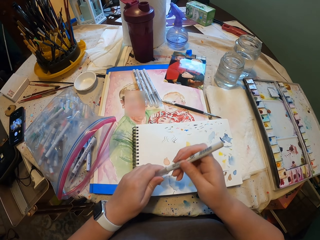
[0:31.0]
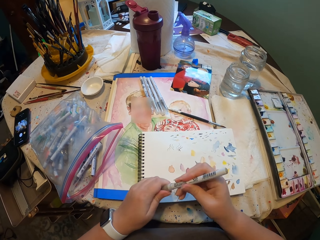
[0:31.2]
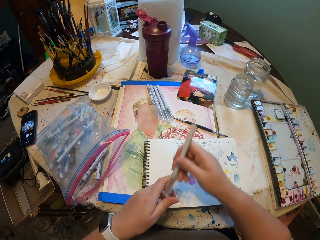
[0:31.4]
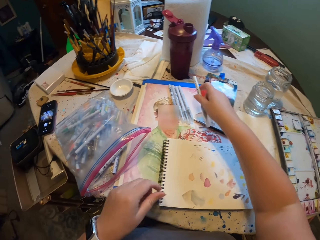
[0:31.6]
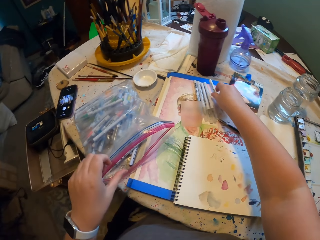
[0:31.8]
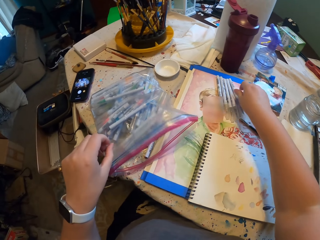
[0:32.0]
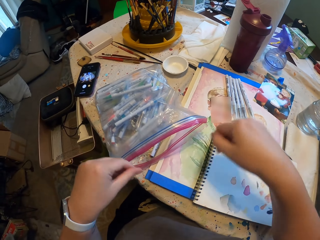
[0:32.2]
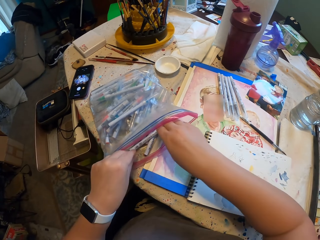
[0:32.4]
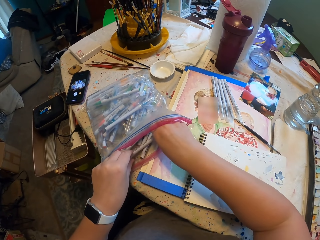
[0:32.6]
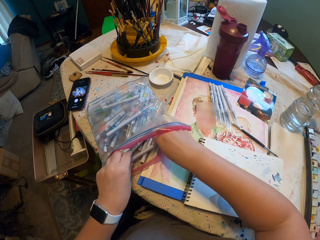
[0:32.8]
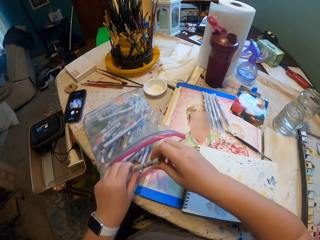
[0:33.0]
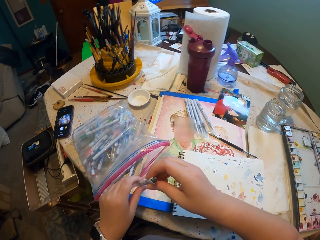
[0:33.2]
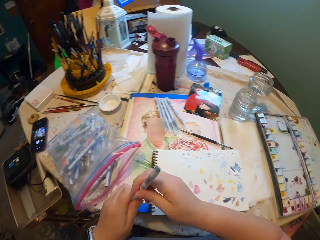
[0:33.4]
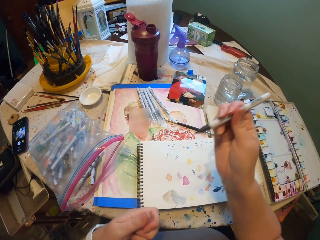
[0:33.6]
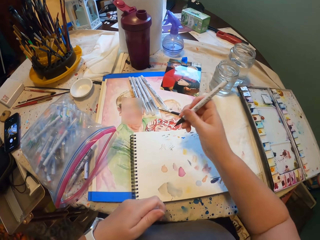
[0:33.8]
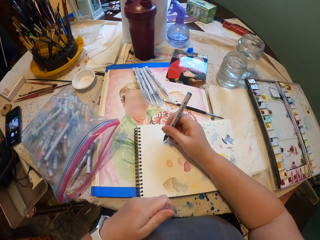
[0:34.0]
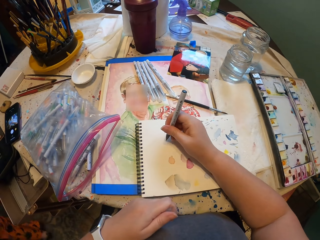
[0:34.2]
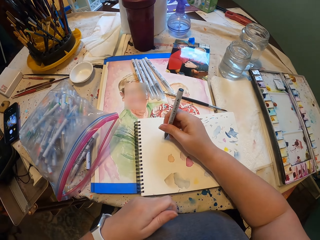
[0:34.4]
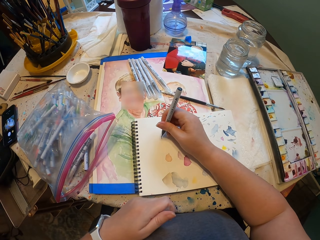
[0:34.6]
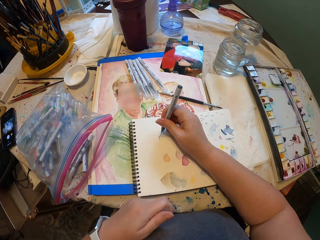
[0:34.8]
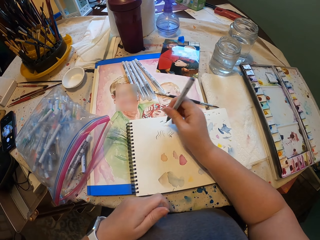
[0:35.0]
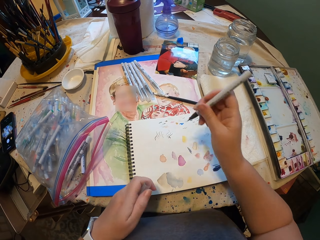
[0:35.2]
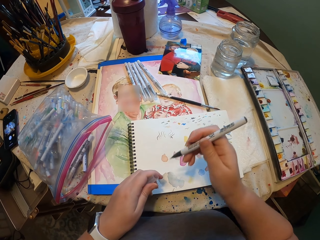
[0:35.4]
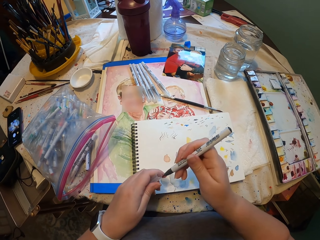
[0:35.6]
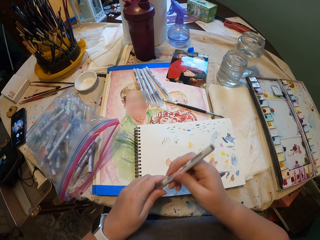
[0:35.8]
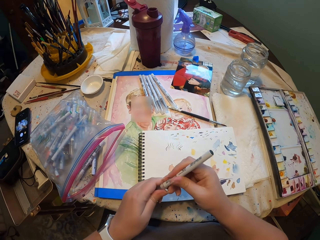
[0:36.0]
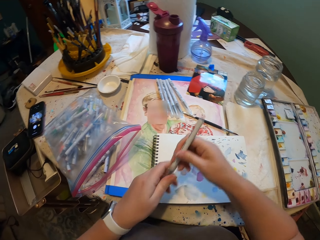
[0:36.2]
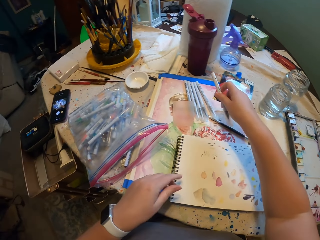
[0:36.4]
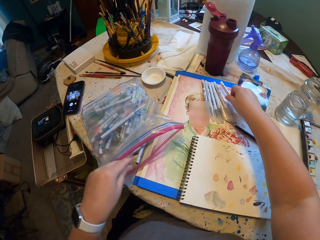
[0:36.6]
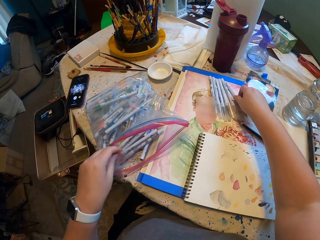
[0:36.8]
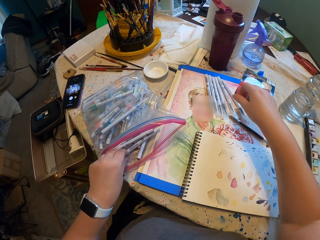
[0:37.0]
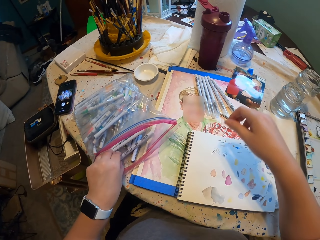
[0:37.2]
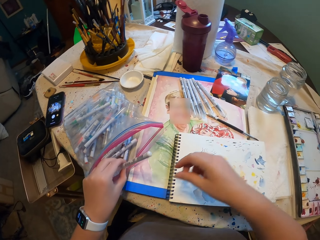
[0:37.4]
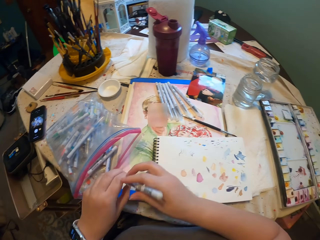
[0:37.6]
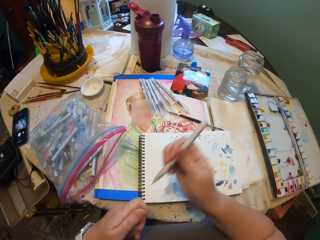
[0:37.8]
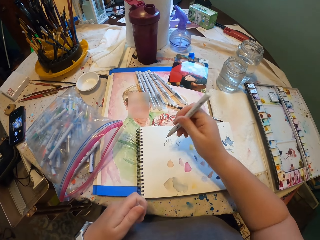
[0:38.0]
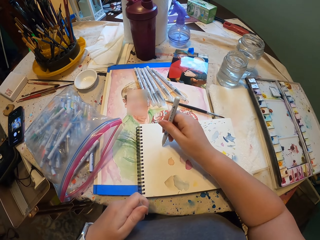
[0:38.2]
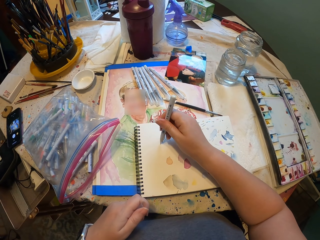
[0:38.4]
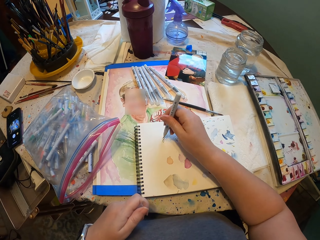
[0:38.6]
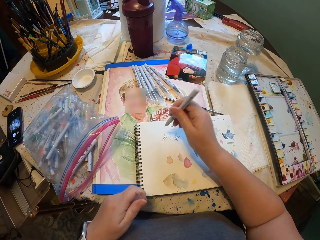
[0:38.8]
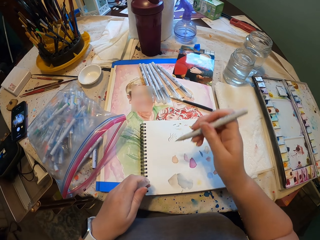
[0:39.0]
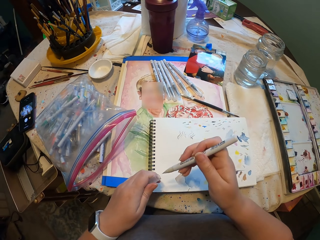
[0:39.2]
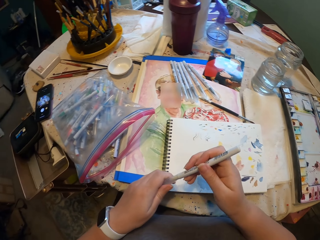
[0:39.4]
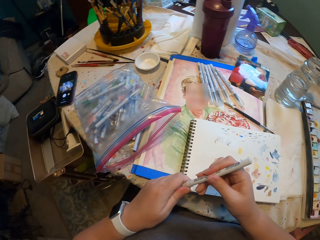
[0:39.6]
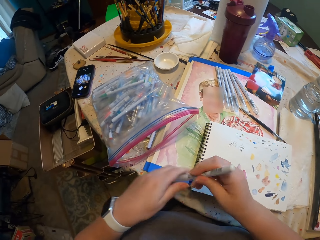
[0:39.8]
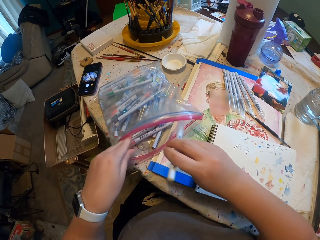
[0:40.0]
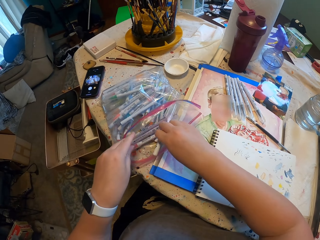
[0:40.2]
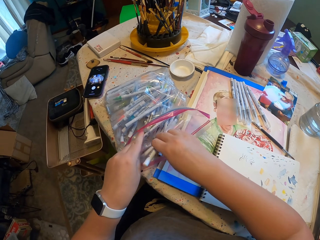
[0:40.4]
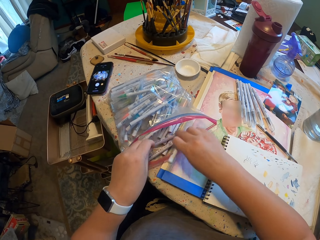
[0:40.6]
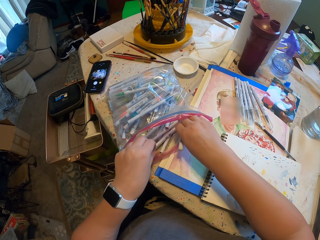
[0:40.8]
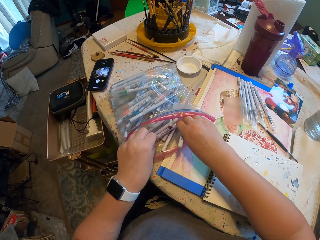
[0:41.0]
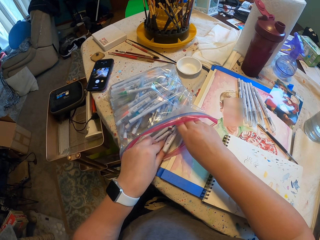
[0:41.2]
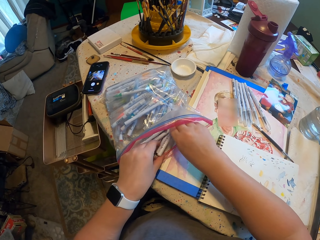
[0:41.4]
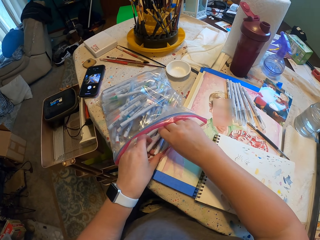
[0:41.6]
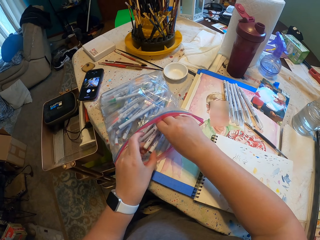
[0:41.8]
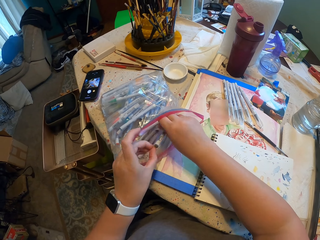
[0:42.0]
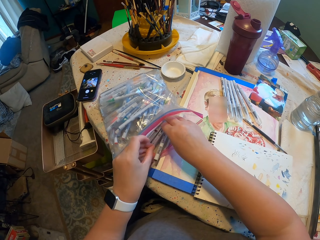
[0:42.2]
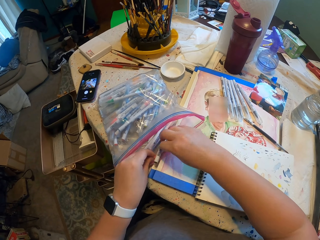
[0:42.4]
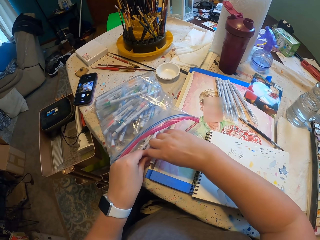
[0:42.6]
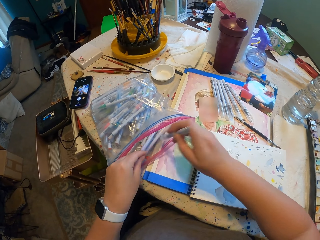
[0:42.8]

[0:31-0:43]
The camera wearer closes the lid of the paint marker. They put the paint marker on the table. They pick up the paint marker. They open the lid of the paint marker. They draw on the paint book. They close the lid of the paint marker. They put the paint marker on the table. They pick up the paint marker. They open the lid of the paint marker. They draw on the paint book. They close the lid of the paint marker. They pick up the paint marker.

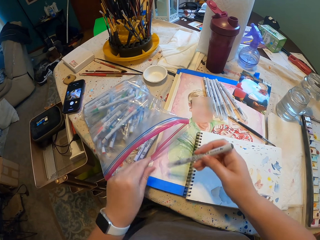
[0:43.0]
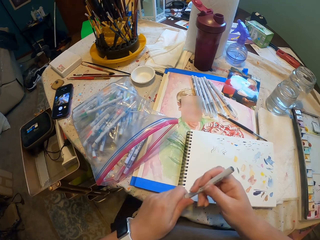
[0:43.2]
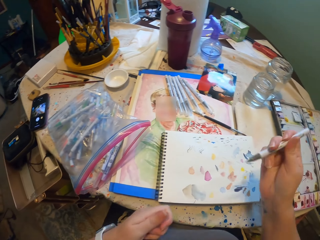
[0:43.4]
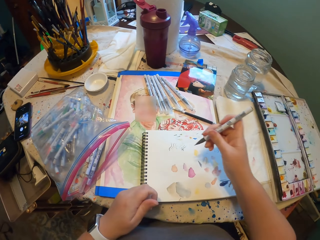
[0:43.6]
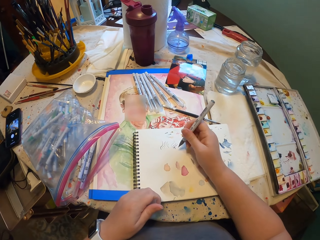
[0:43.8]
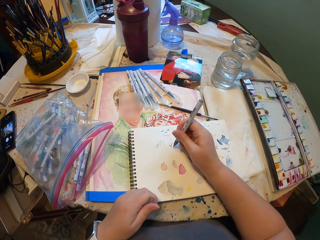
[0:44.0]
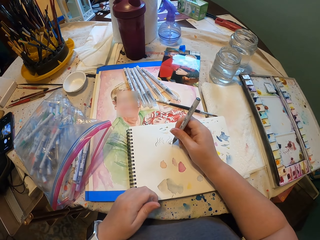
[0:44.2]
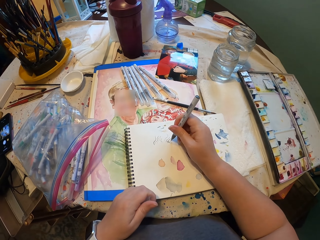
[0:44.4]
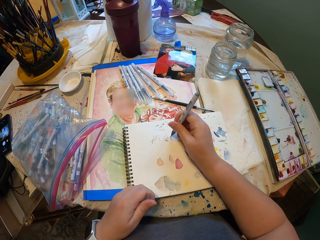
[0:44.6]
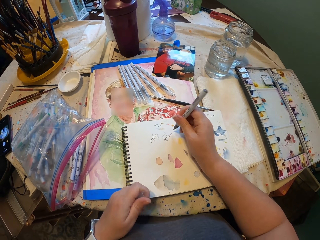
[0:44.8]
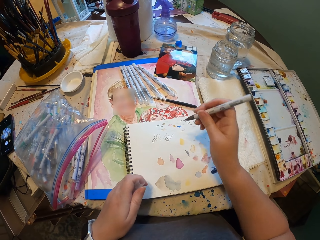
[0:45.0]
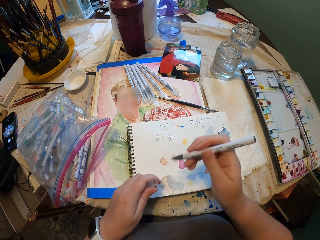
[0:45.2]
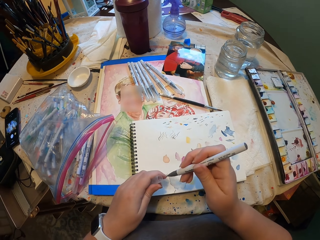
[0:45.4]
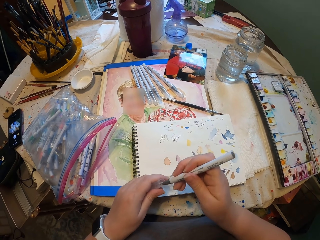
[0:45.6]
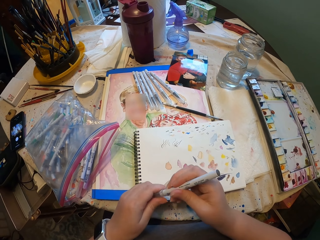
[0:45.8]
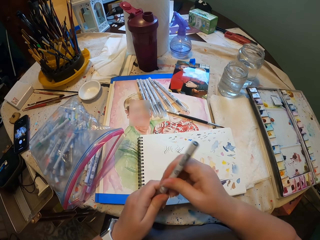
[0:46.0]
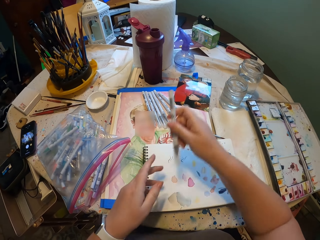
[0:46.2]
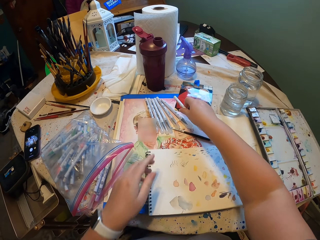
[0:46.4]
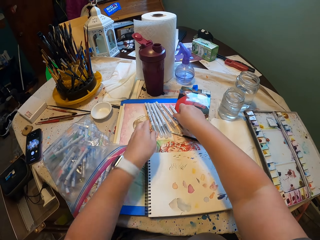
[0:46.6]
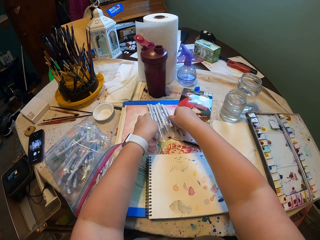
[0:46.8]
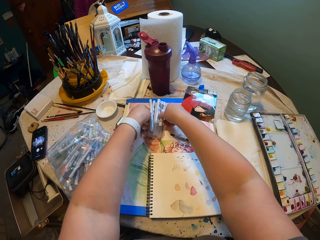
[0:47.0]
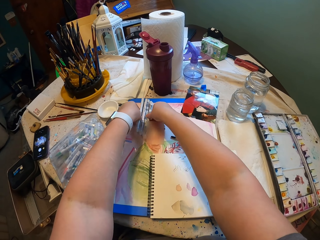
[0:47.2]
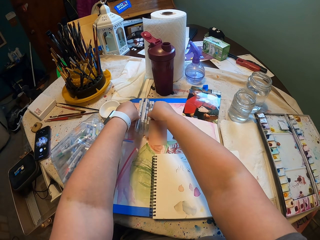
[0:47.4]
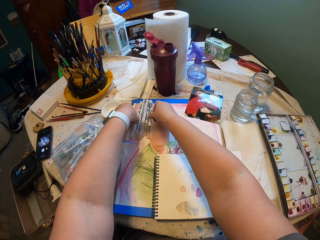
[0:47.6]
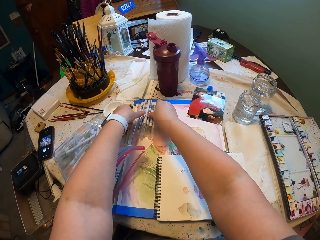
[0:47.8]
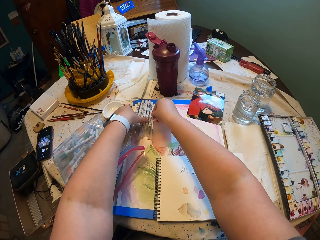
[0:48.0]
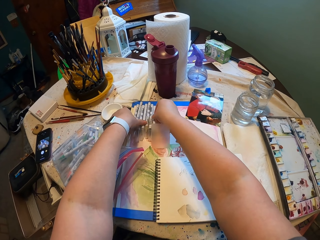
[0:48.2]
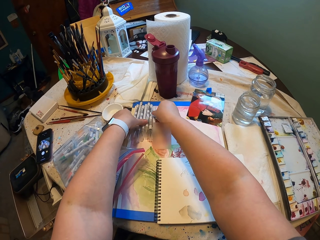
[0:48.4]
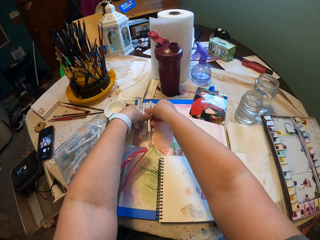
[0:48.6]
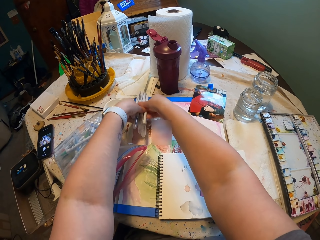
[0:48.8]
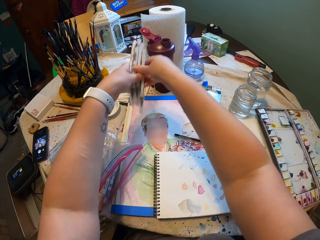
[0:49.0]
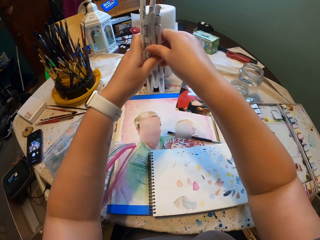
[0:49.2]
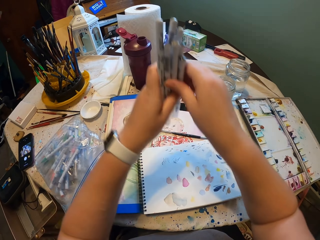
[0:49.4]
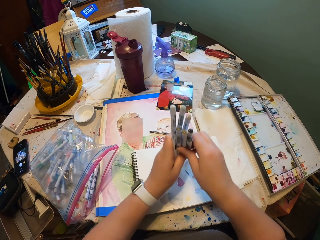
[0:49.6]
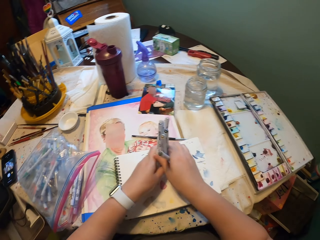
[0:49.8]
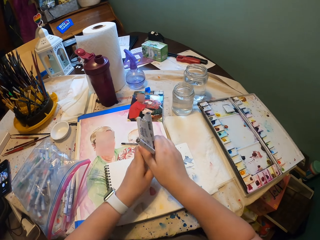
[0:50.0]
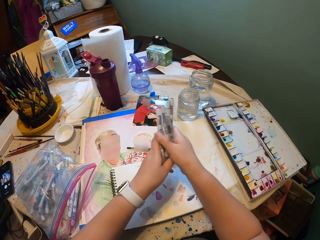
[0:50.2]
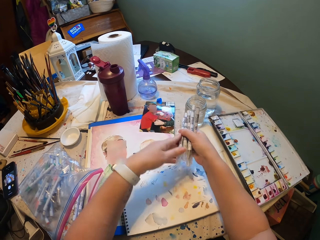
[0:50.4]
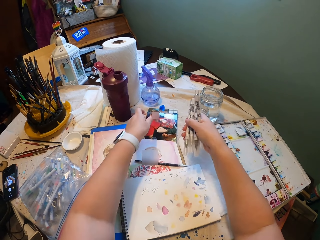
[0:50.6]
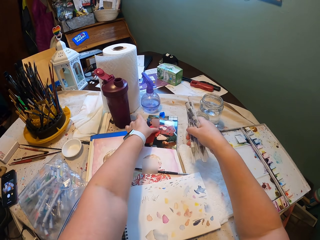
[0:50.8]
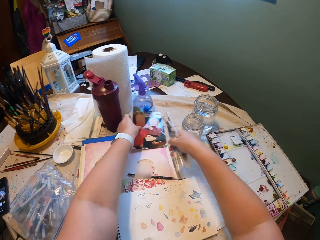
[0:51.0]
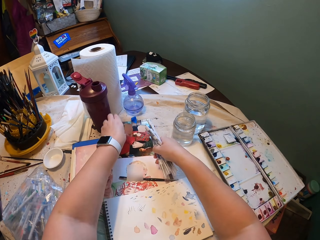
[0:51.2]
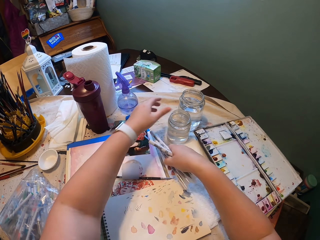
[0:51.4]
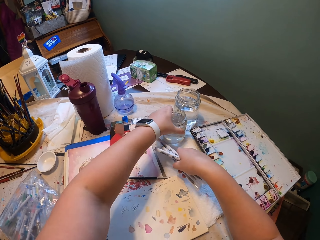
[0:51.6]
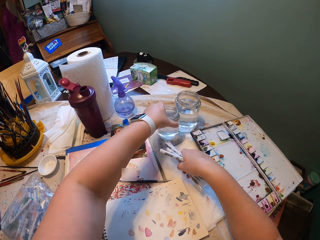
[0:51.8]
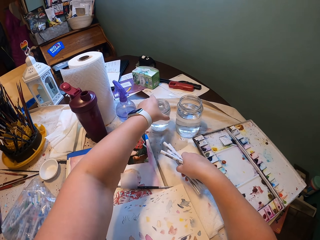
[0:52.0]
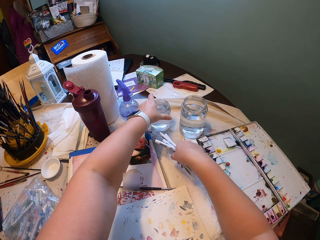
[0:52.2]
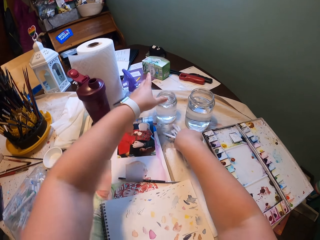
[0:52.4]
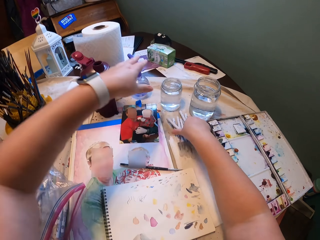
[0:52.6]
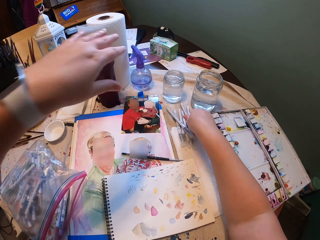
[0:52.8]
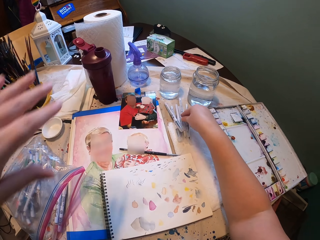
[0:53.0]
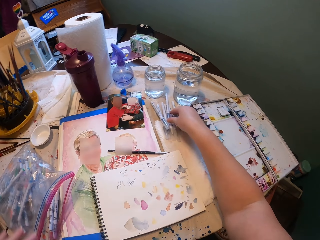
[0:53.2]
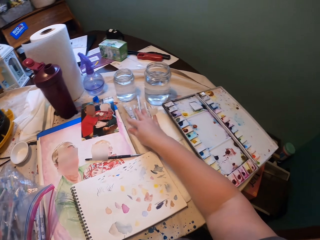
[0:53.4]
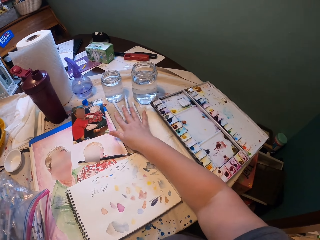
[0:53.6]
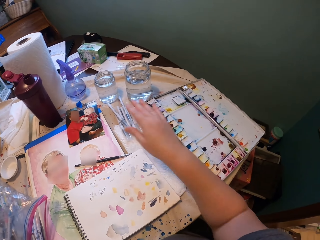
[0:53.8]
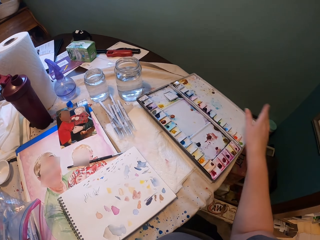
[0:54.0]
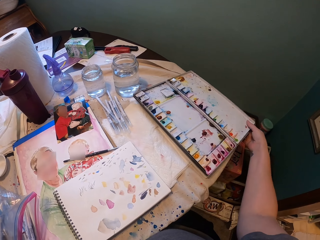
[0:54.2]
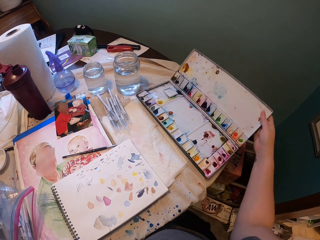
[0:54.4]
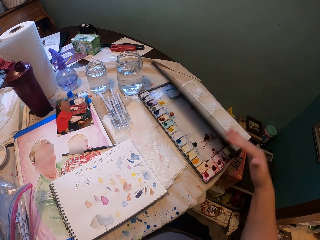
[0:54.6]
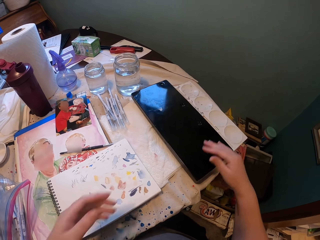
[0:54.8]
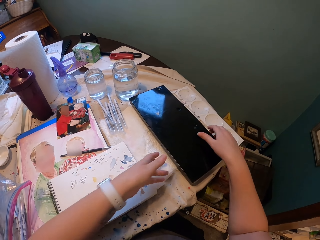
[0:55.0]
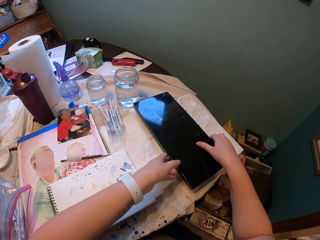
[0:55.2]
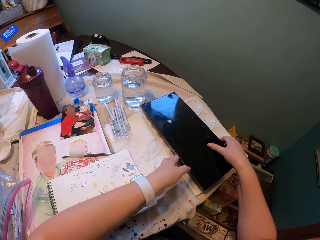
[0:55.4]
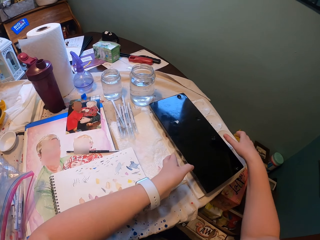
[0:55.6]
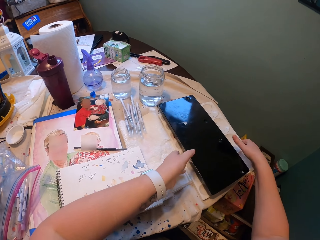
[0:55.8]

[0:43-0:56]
The camera wearer opens the lid of the paint marker. They draw on the paint book. They close the lid of the paint marker. They put the paint marker on the table. They collect all the paint markers from the table. They carry all the paint markers from the table. They touch the picture on the table. They put the picture down on the table. They push a glass of water. They put the marker pens down on the table. They close the water paint.
